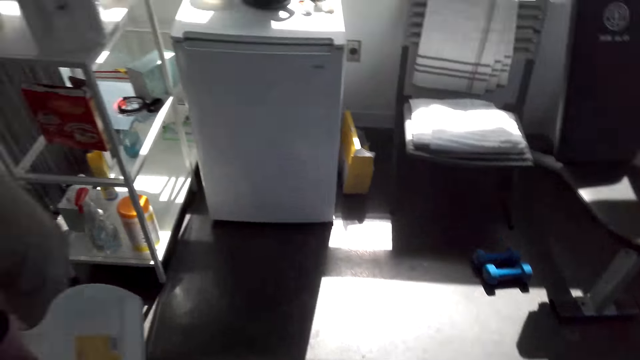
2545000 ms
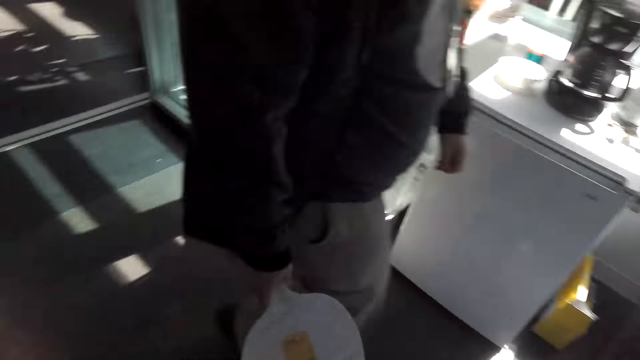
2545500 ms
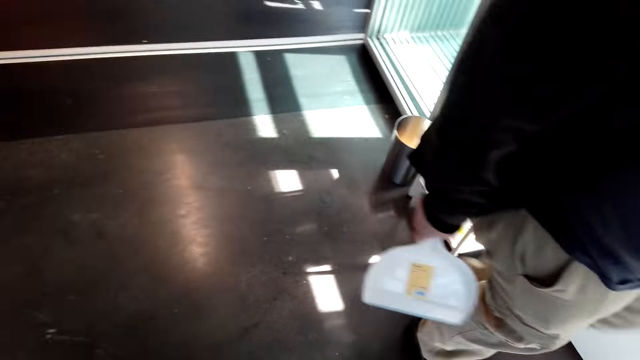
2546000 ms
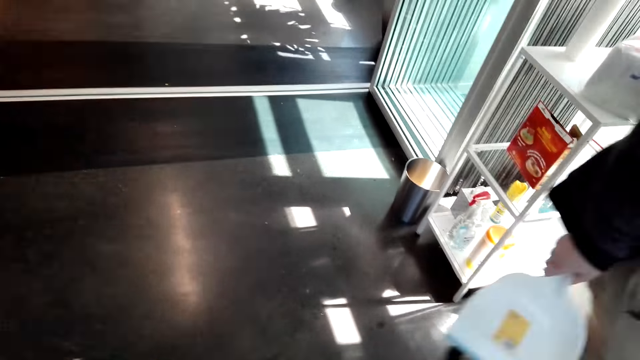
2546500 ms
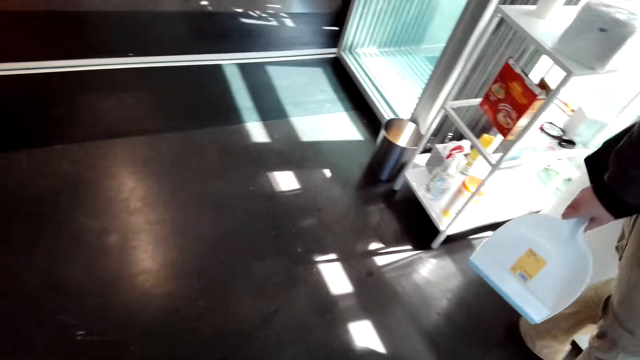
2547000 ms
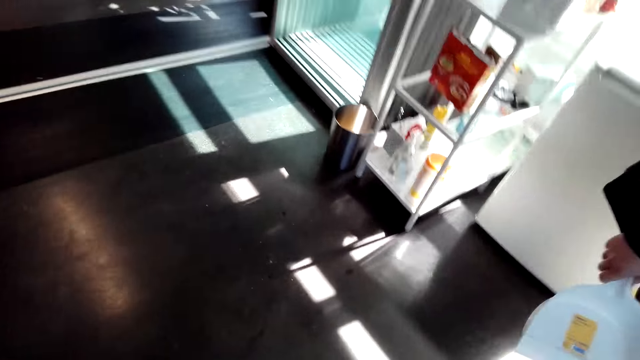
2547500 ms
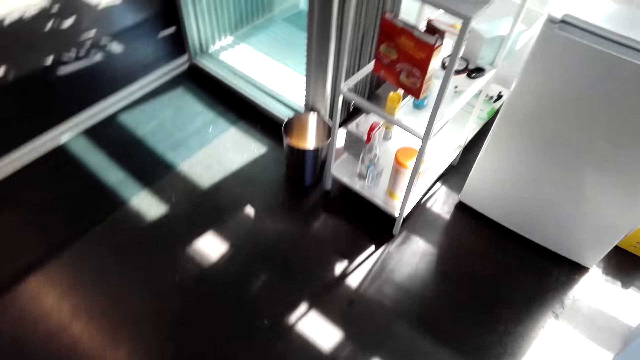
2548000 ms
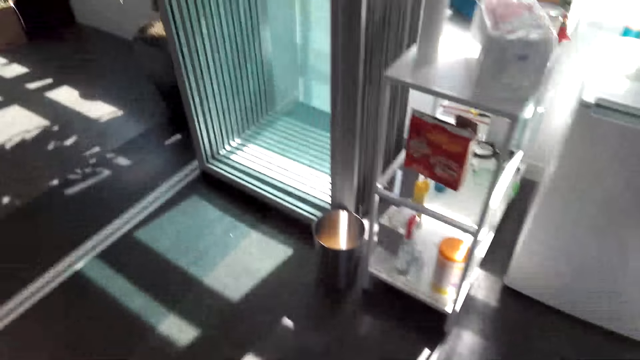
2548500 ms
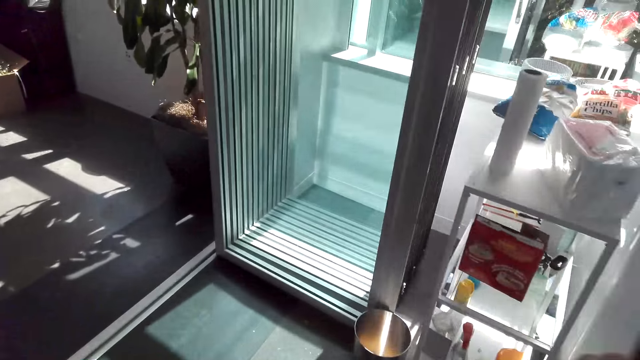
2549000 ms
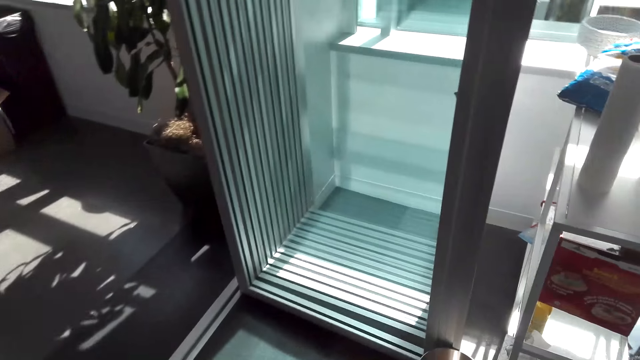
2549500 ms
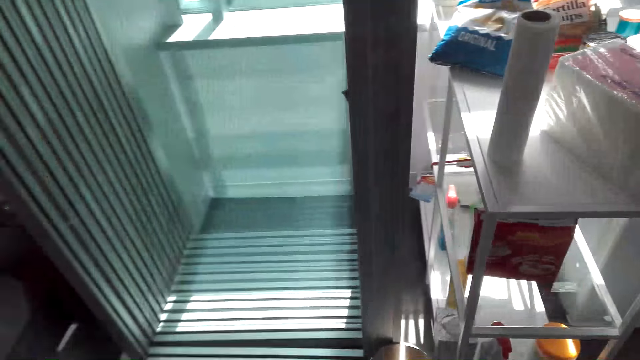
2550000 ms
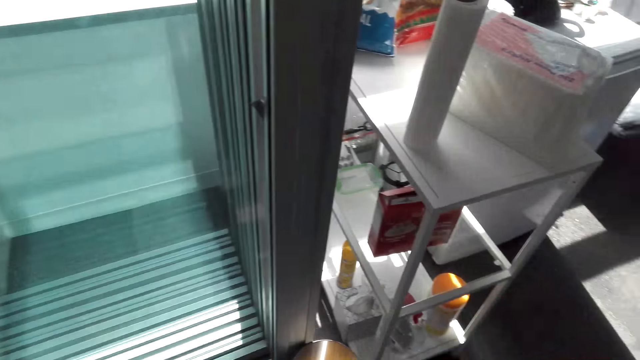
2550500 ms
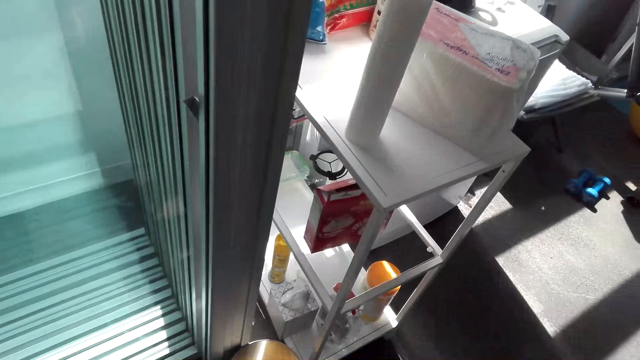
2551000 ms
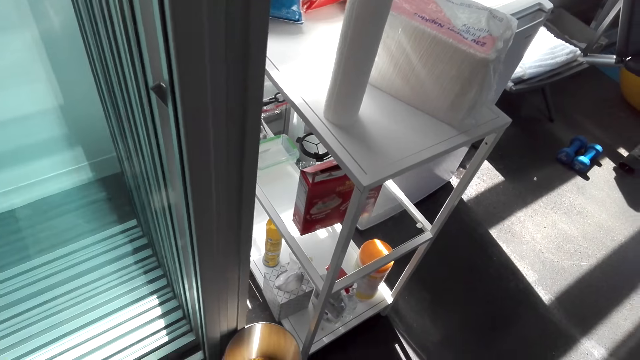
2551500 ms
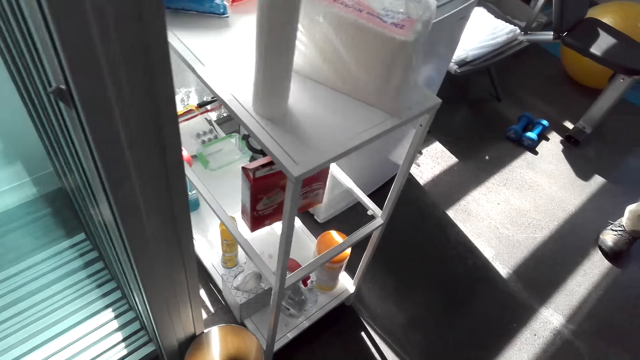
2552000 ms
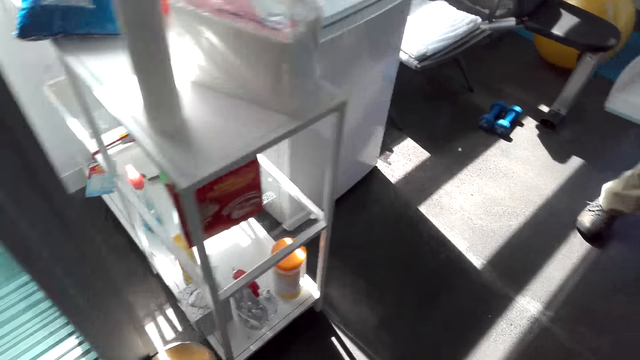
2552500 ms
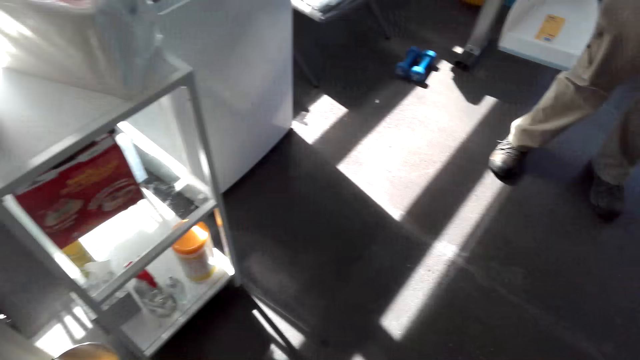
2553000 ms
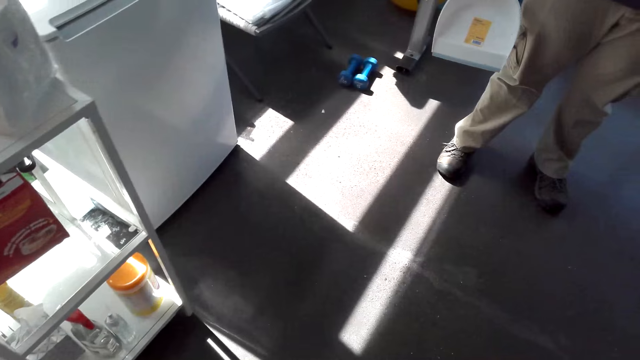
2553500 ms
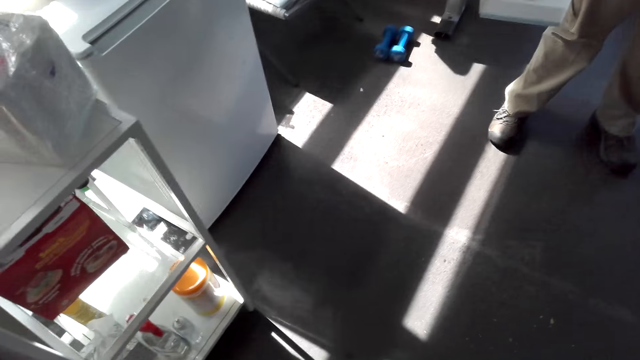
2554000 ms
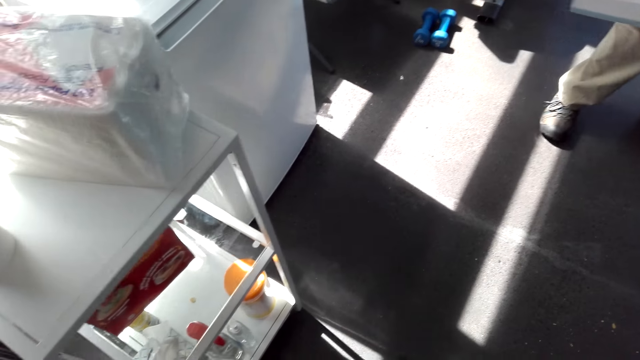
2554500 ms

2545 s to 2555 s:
The camera wearer walks on the floor. They sweep the floor.

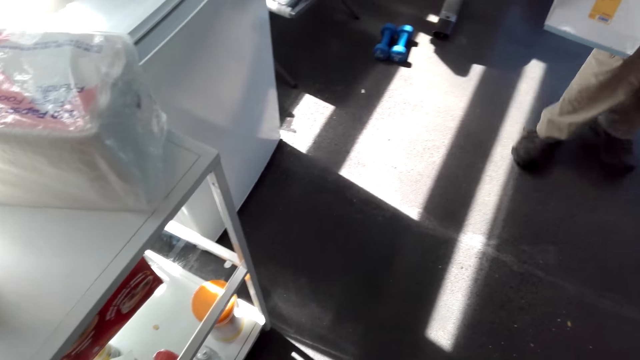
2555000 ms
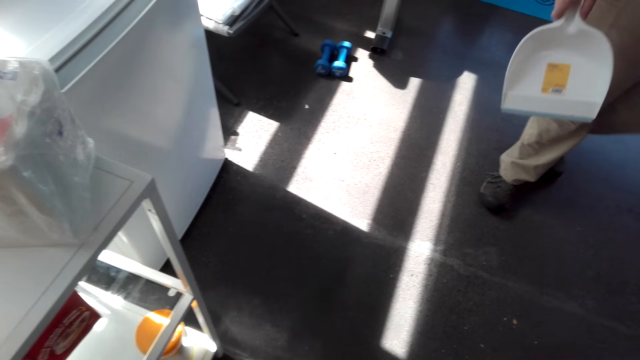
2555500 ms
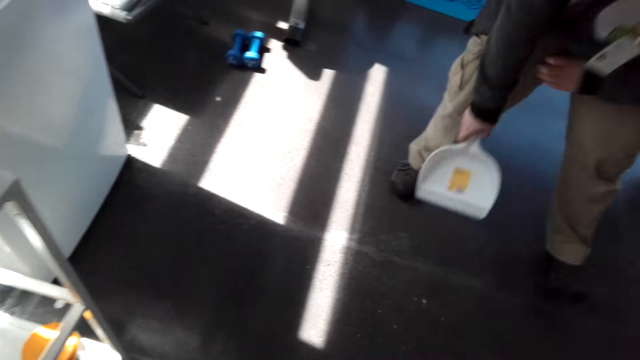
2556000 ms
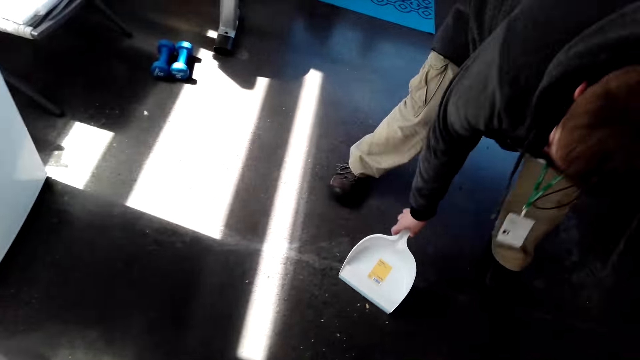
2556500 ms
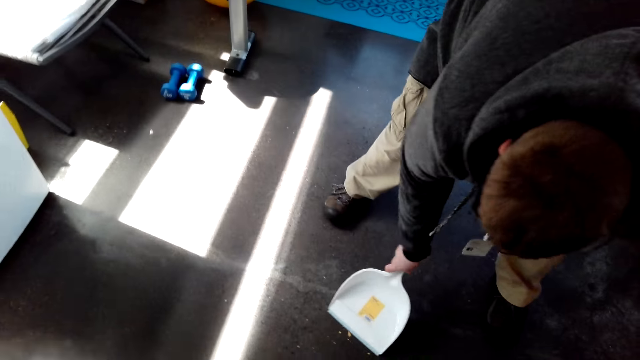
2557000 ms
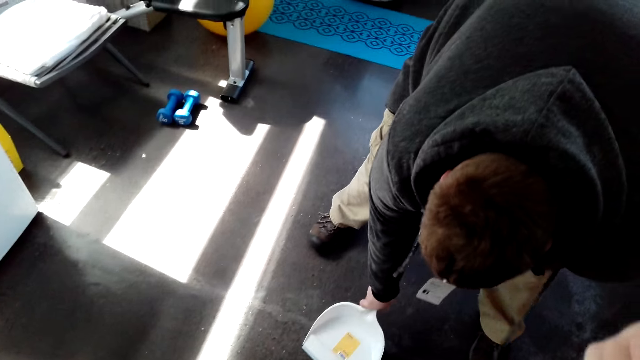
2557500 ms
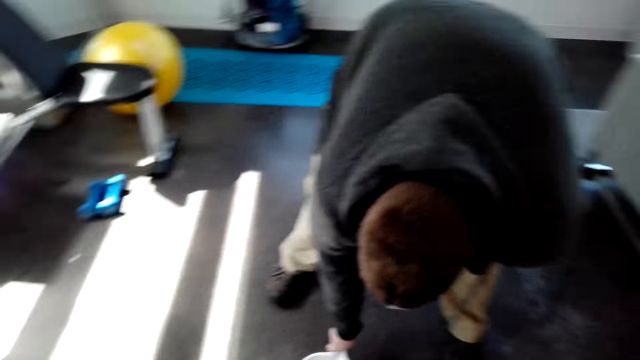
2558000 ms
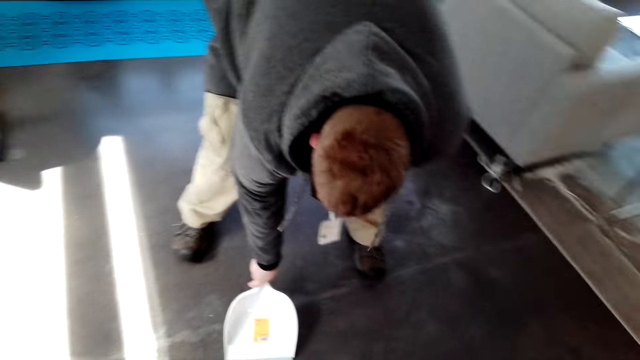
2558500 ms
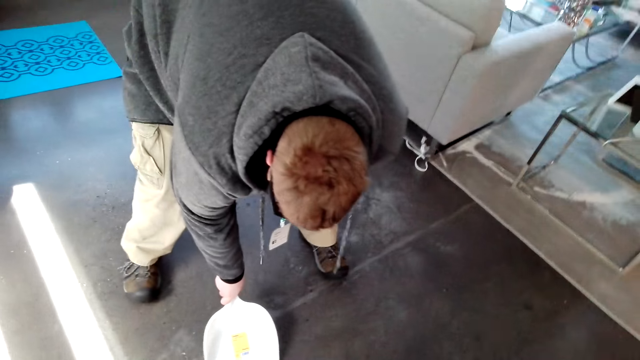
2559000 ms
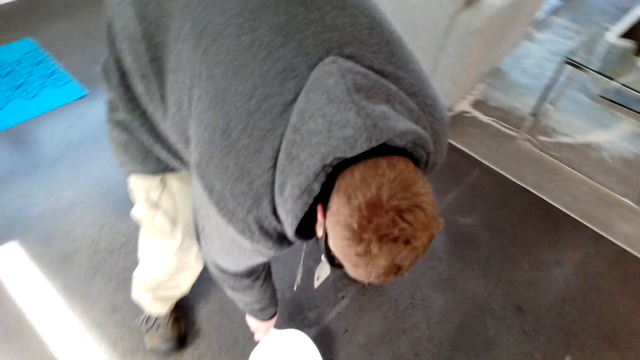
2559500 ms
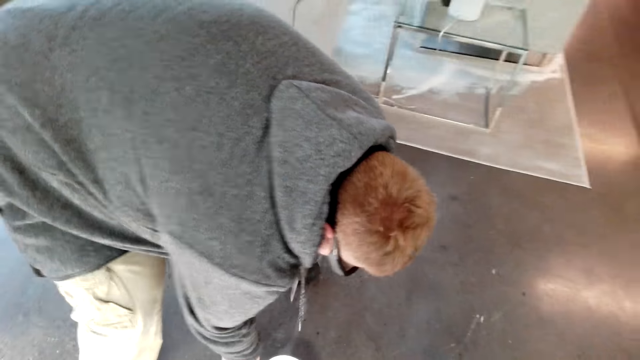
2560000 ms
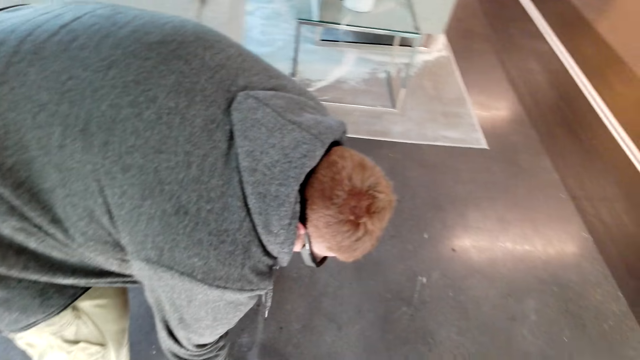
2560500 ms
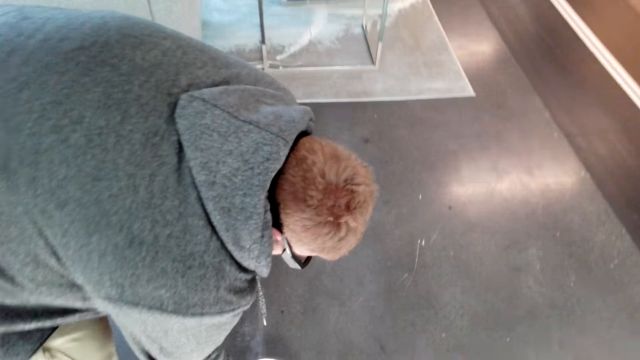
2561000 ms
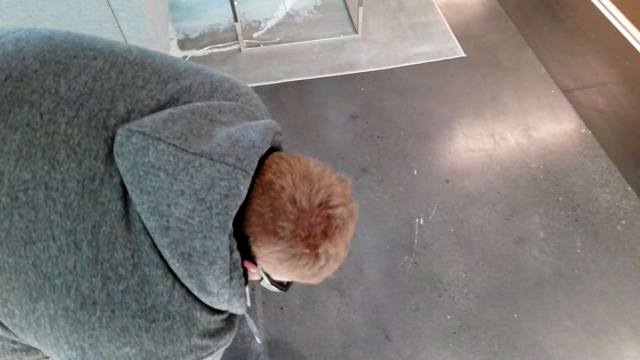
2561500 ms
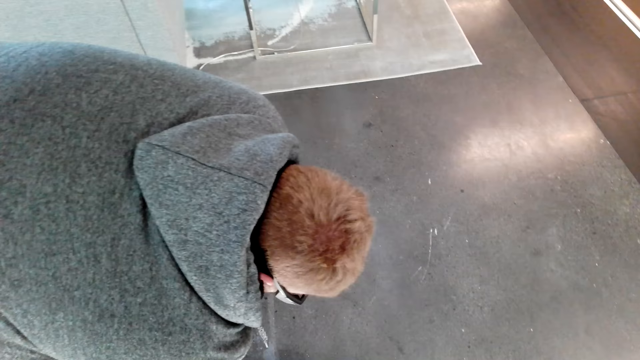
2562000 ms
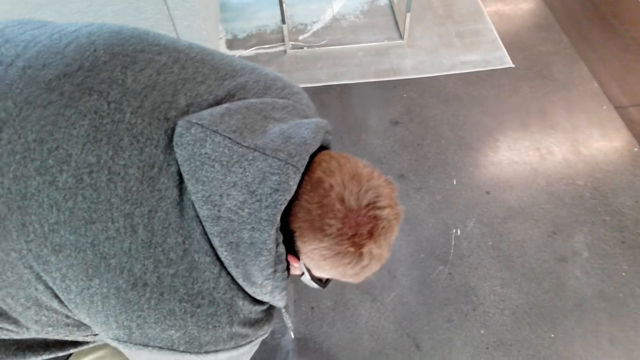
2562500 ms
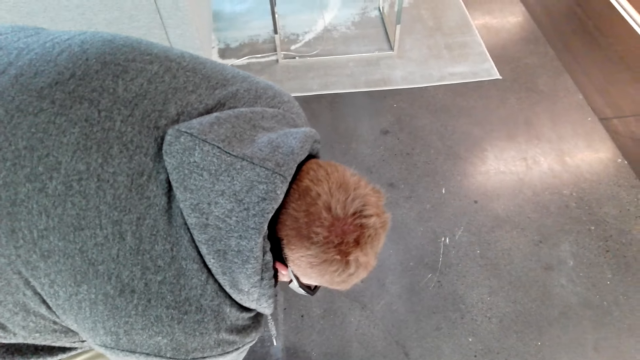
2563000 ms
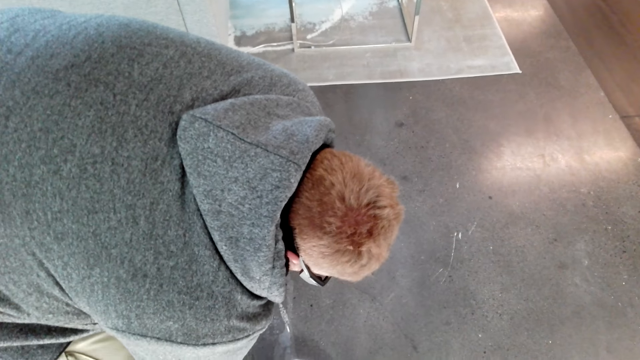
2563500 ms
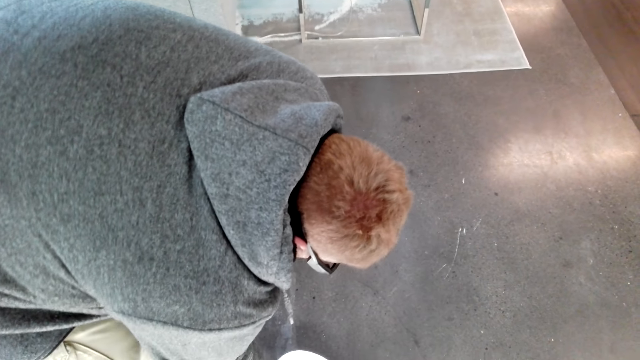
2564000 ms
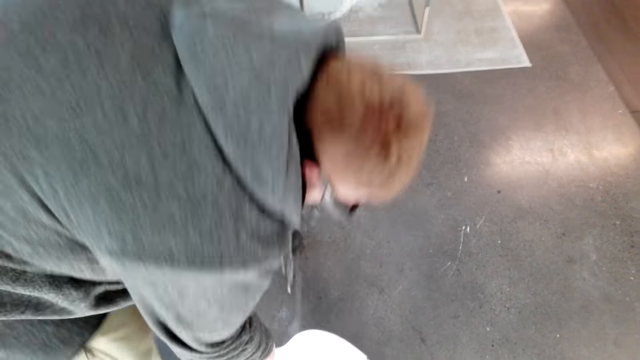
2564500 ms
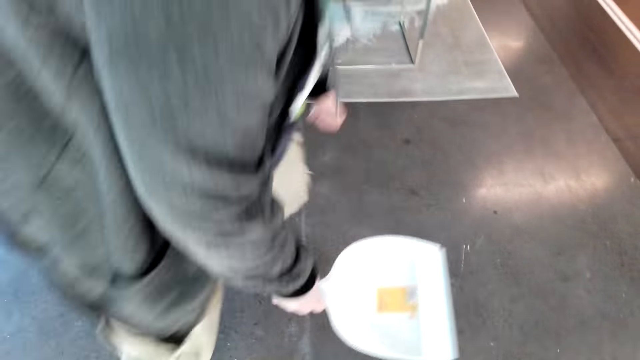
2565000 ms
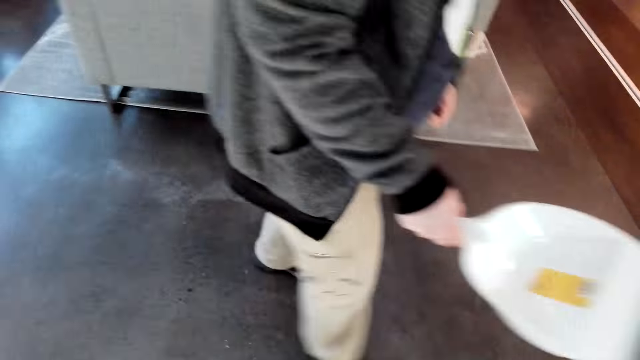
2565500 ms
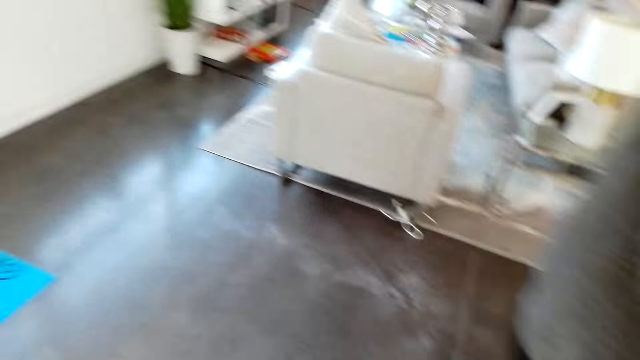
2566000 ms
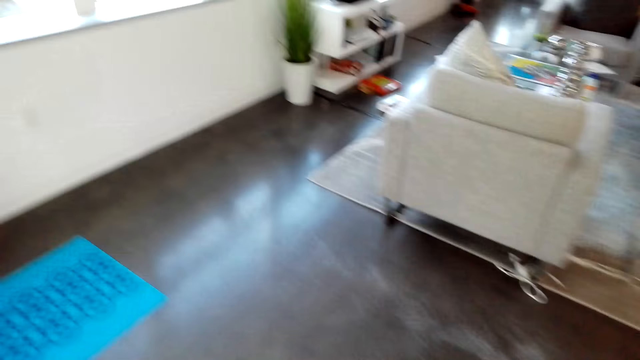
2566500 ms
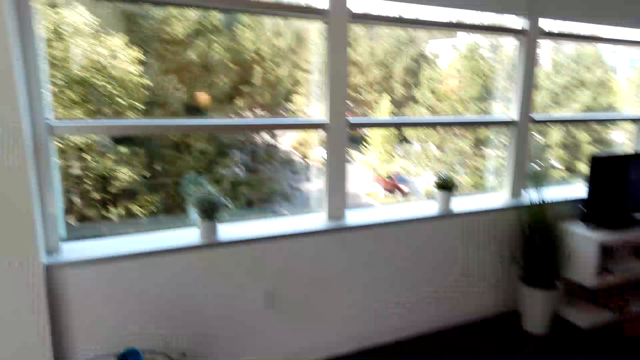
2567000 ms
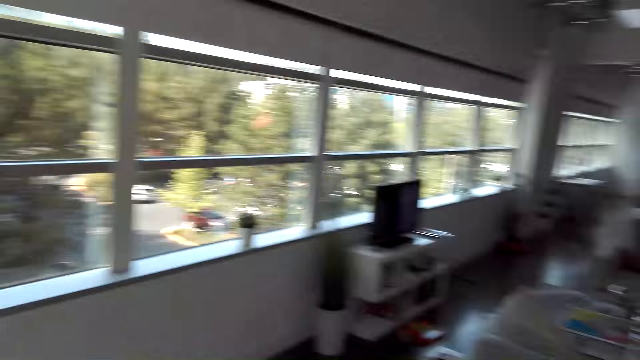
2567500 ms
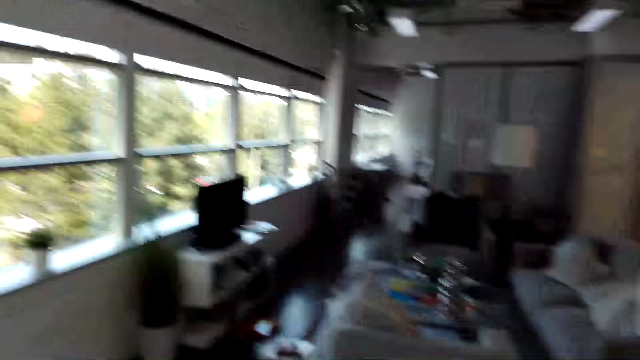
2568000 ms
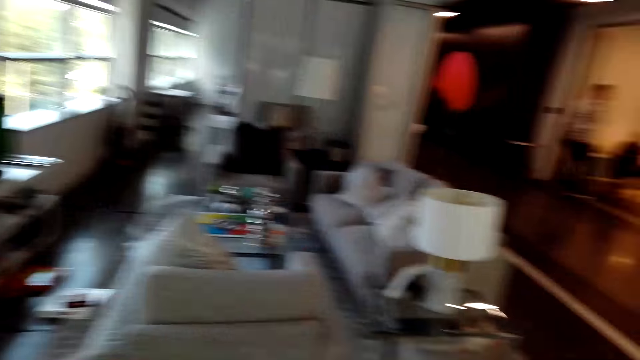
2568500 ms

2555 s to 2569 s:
A man bends down. The man puts a trash collector on the floor. The camera wearer sweeps trash on to the trash collector. The man walks on the floor. The camera wearer looks around. They move around the room.
